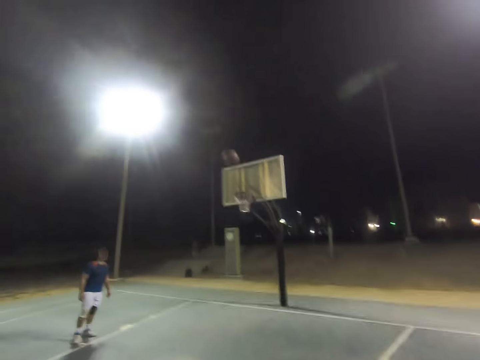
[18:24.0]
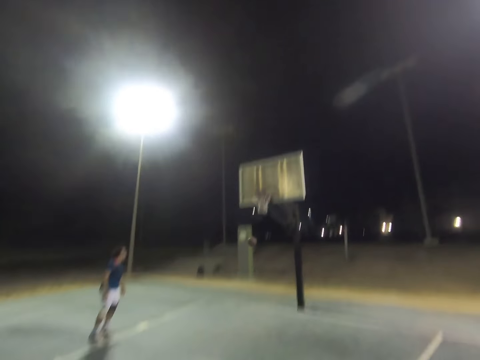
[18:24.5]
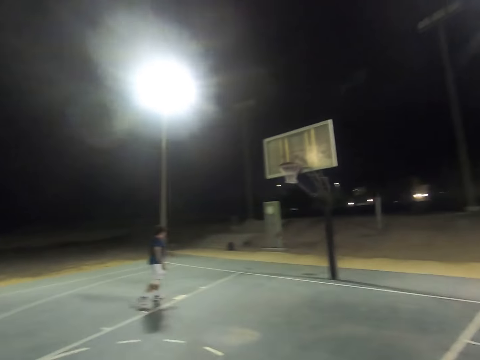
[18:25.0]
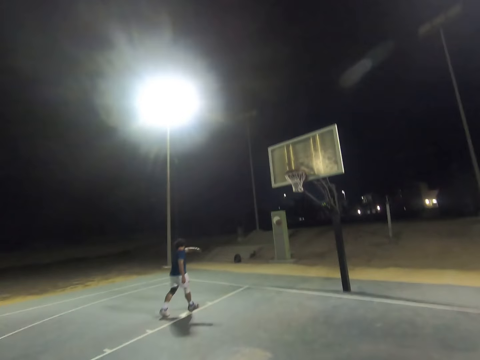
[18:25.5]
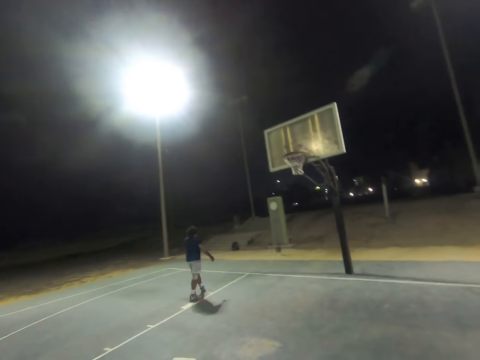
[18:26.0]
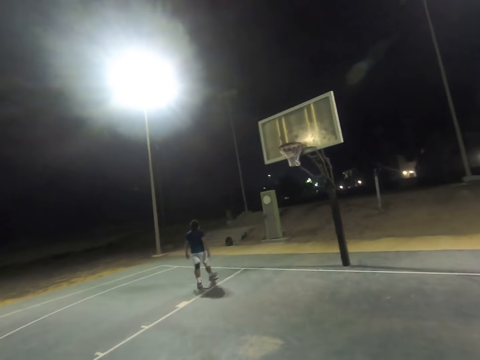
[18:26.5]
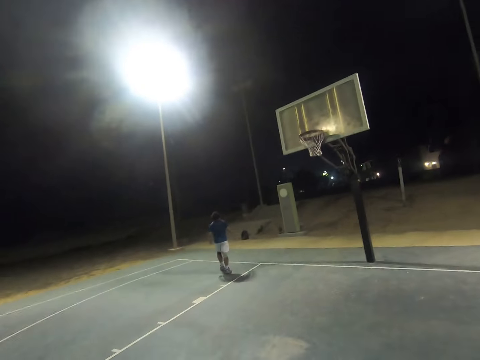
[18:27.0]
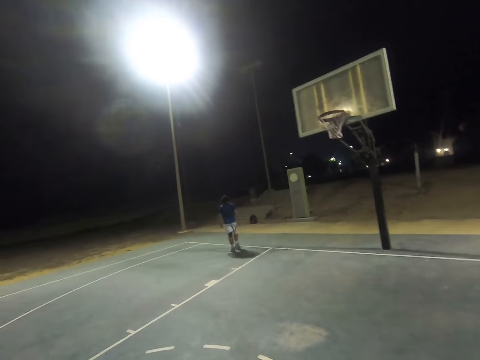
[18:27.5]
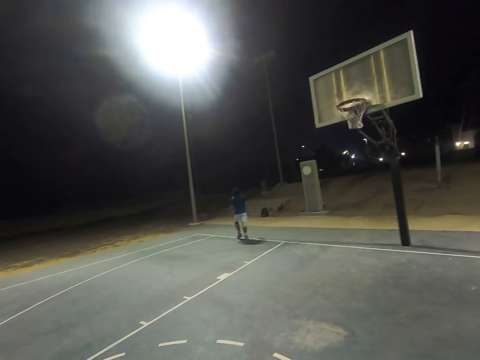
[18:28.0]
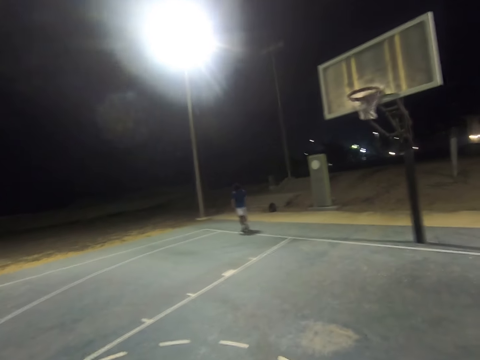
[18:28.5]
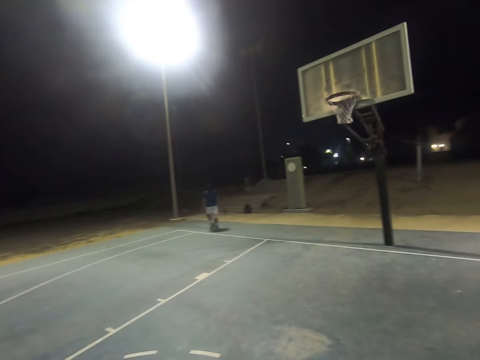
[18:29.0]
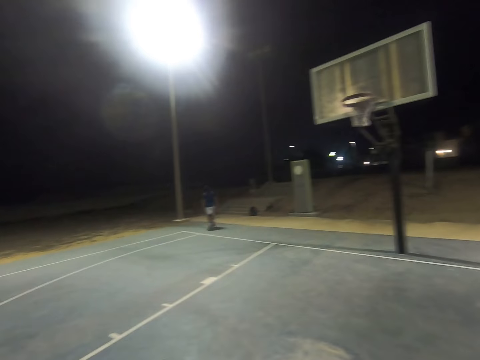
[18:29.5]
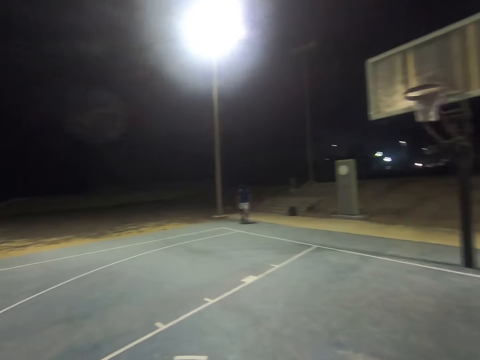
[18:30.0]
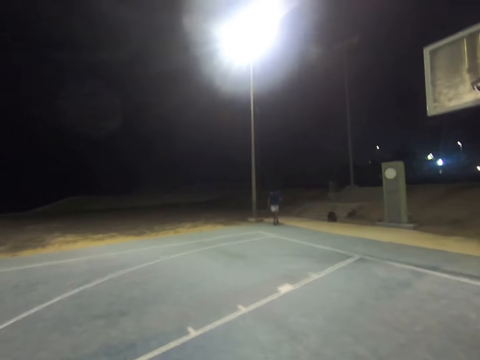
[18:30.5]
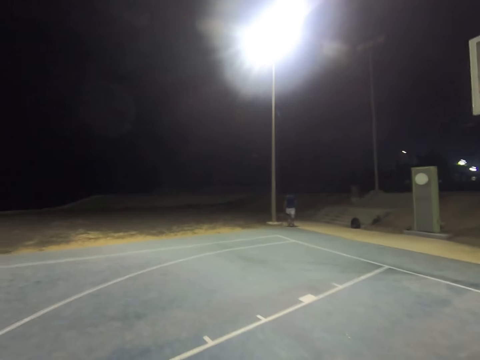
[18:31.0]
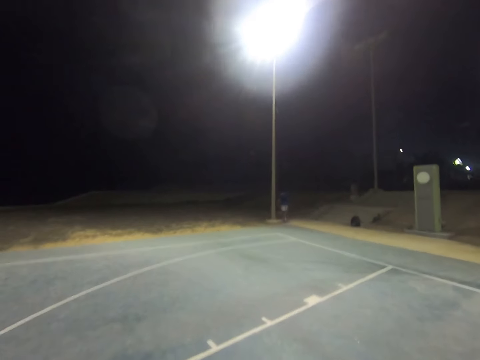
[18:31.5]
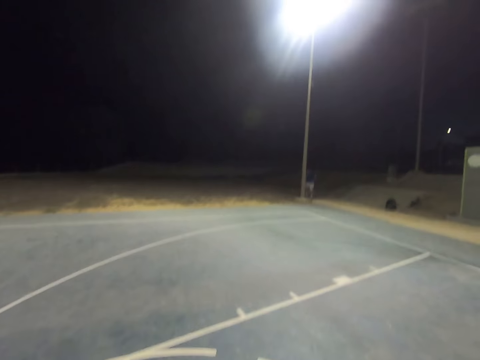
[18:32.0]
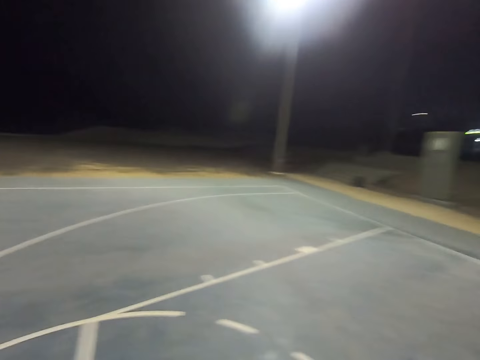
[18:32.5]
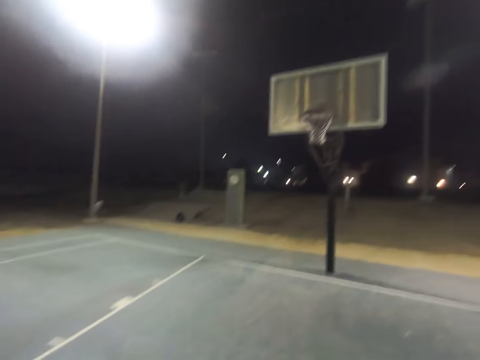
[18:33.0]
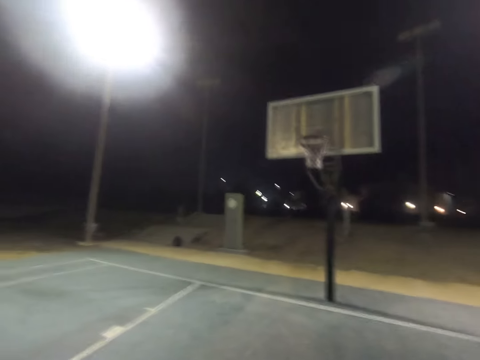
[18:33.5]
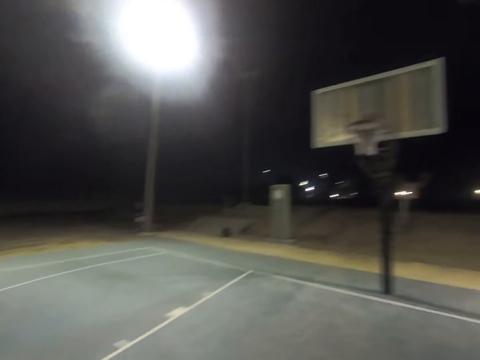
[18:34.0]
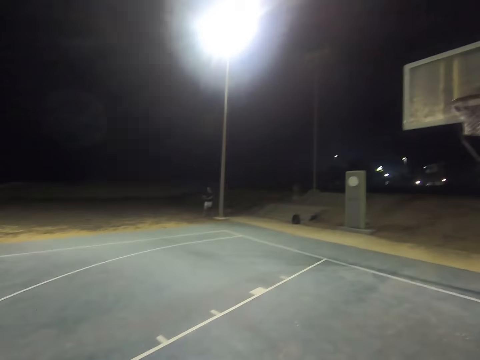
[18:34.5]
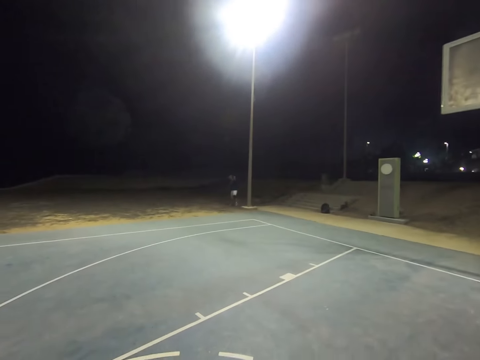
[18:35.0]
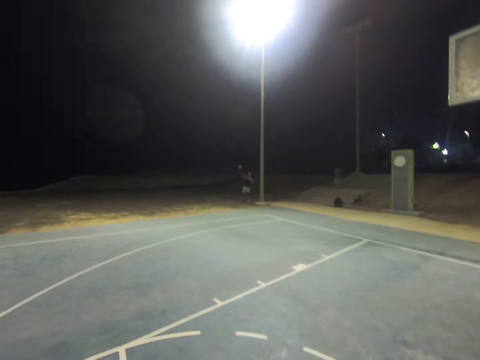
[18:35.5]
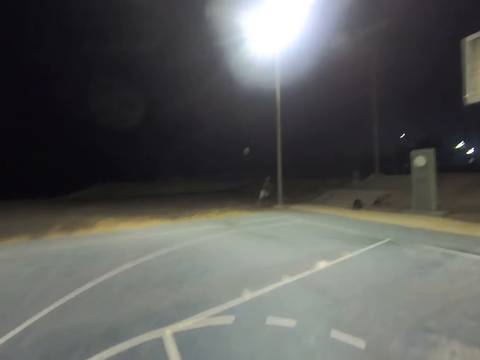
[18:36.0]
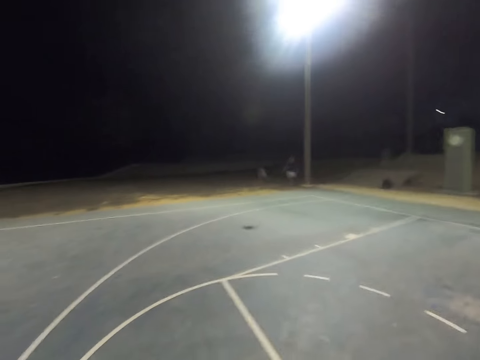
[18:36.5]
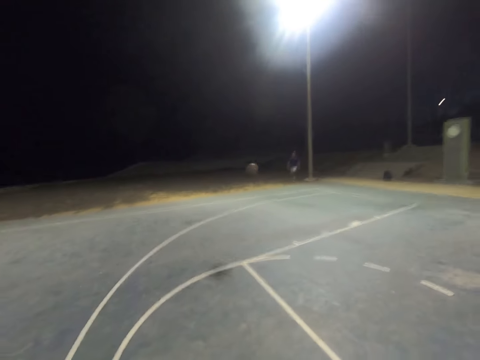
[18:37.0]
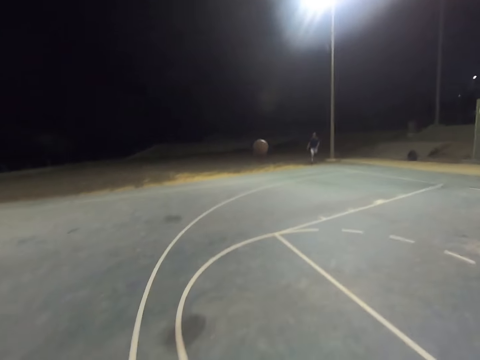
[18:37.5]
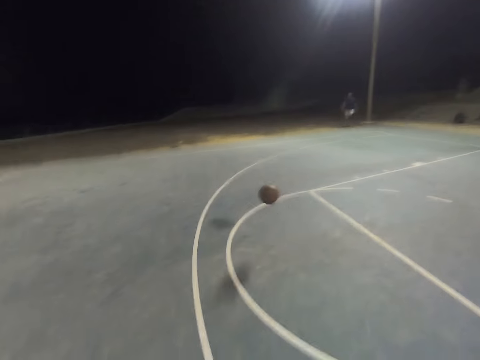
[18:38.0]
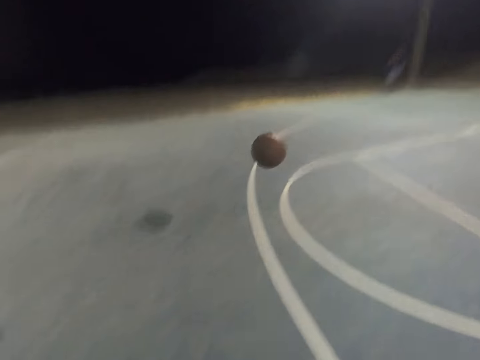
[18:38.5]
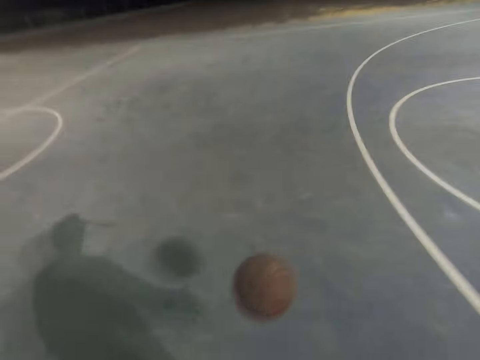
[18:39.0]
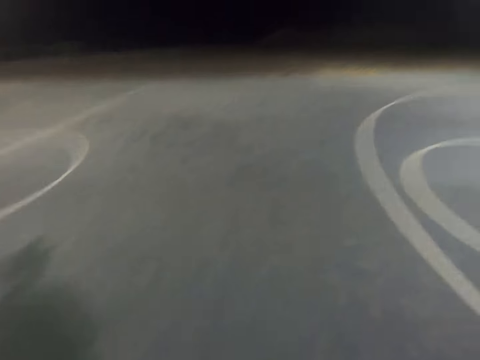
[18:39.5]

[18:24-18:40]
The camera wearer throws the ball to the hoop. A person throws the ball to the camera wearer.

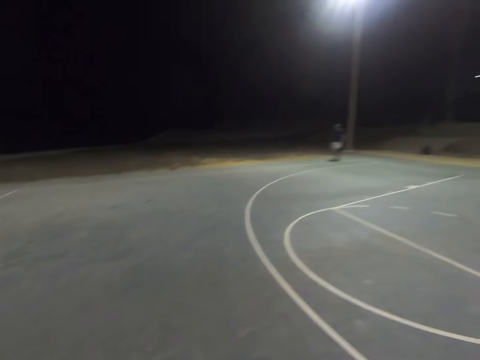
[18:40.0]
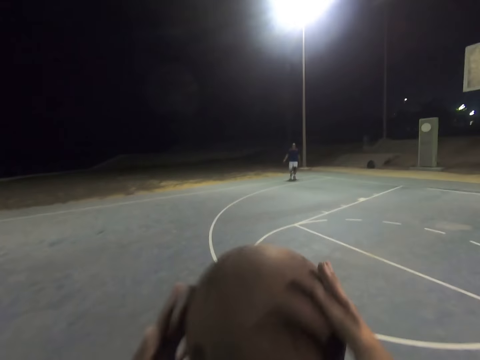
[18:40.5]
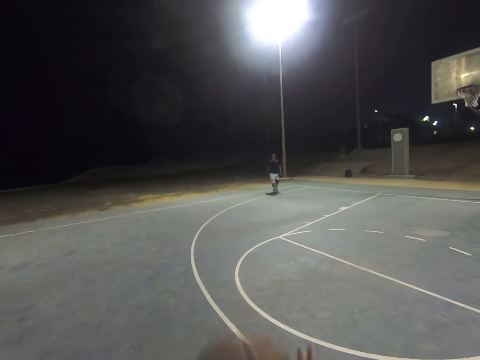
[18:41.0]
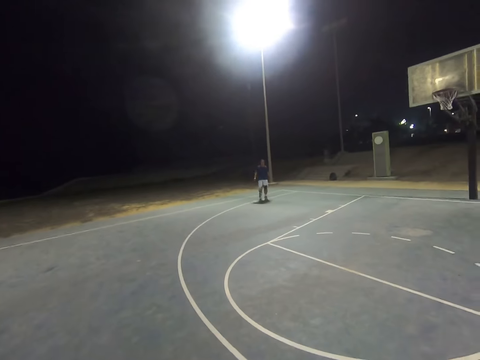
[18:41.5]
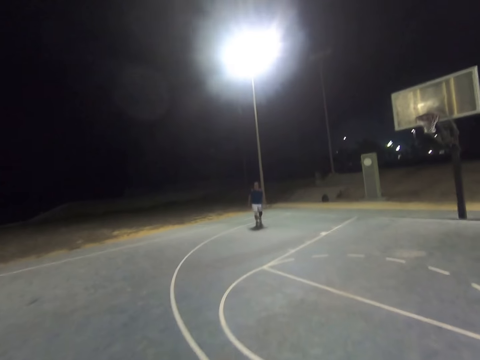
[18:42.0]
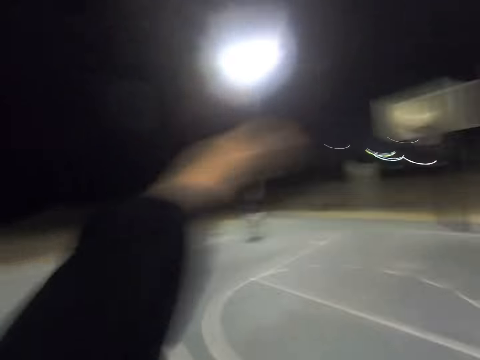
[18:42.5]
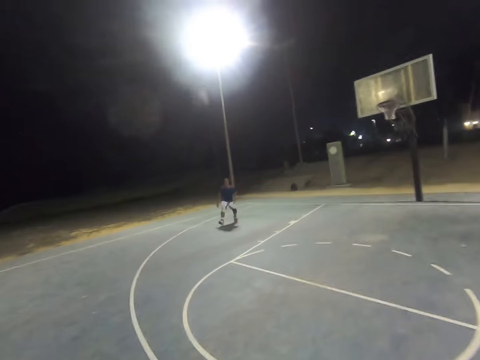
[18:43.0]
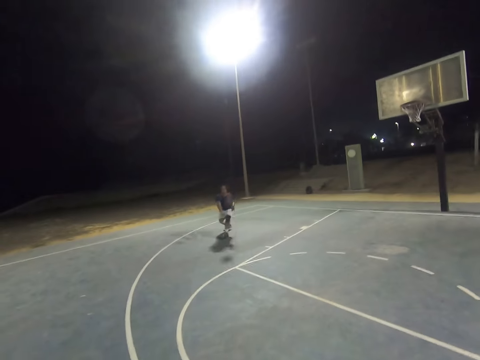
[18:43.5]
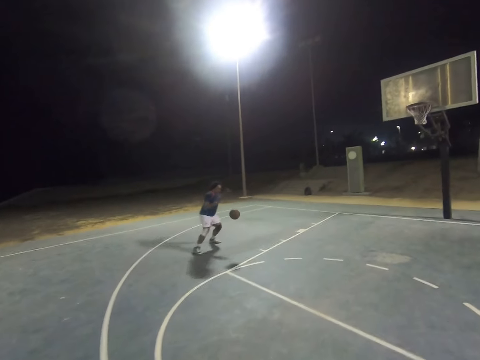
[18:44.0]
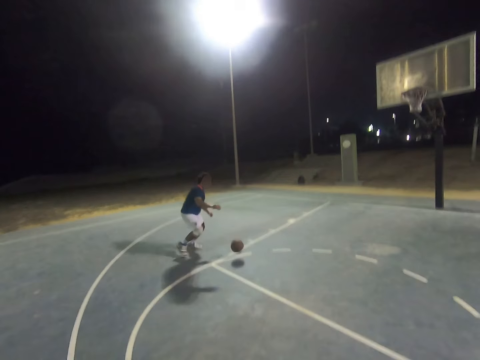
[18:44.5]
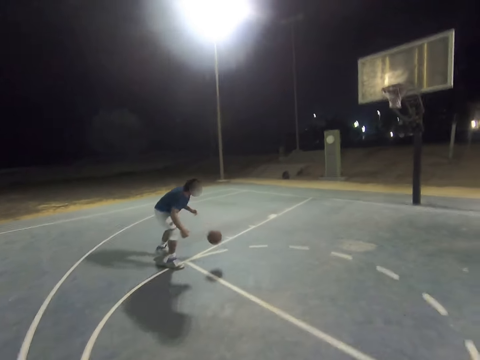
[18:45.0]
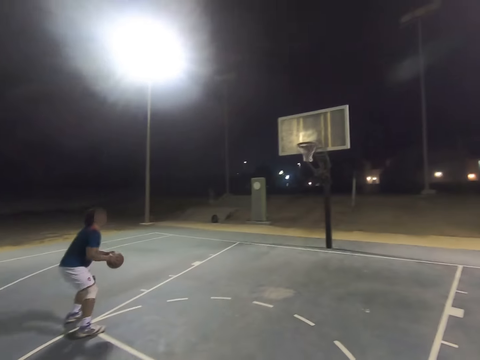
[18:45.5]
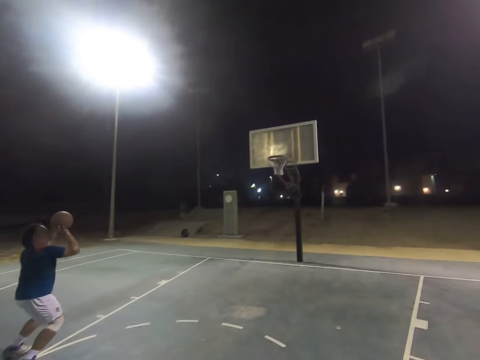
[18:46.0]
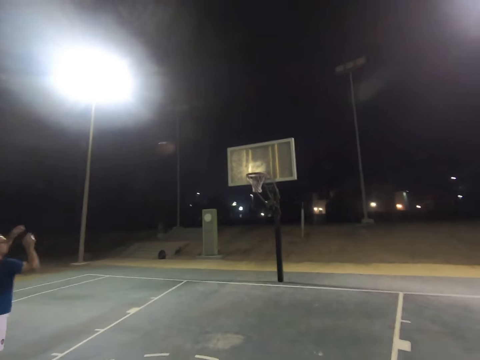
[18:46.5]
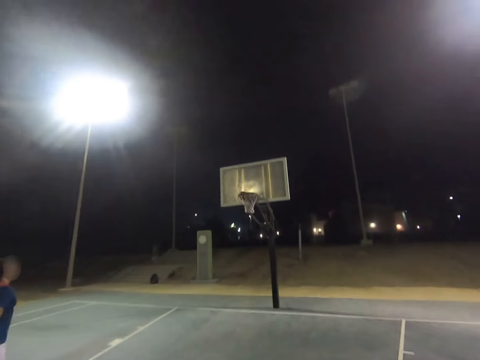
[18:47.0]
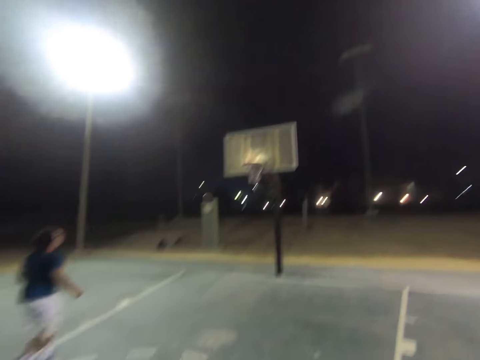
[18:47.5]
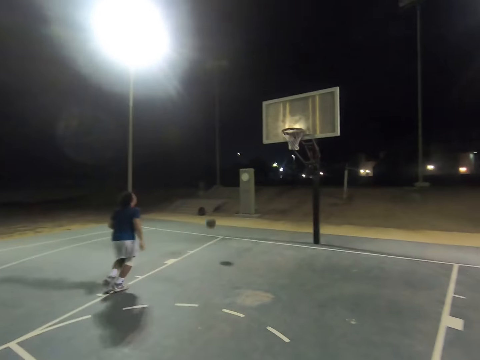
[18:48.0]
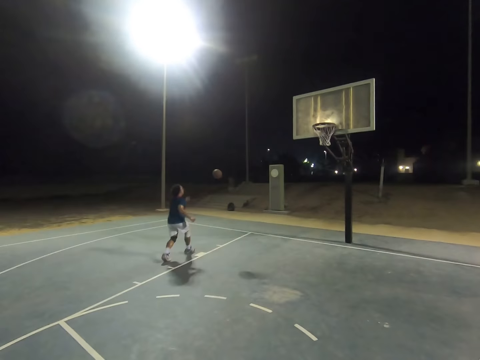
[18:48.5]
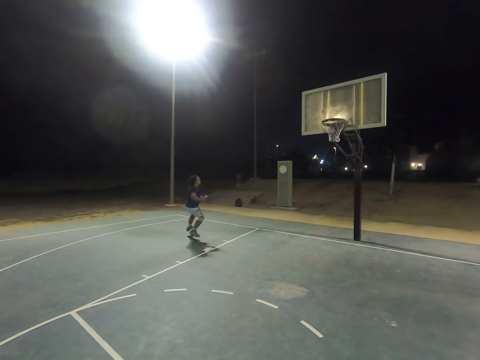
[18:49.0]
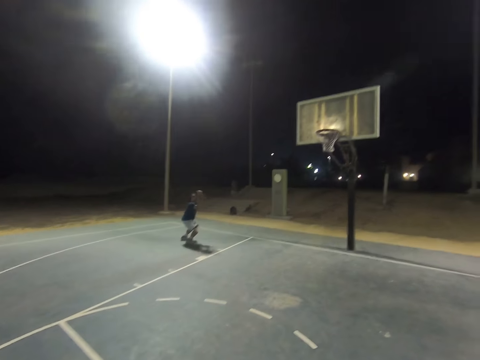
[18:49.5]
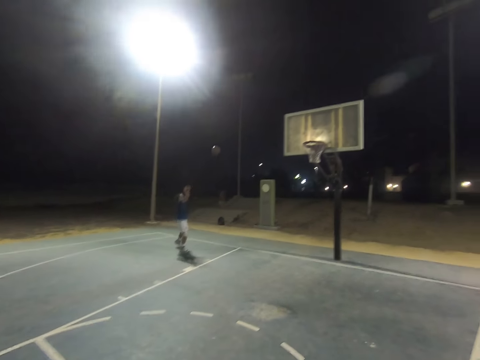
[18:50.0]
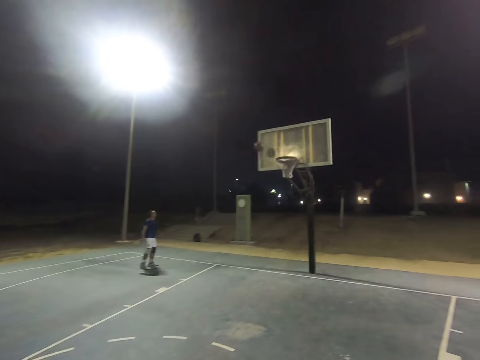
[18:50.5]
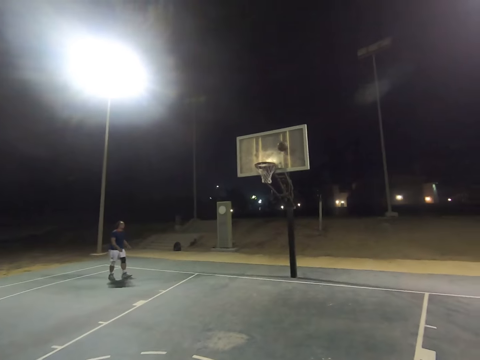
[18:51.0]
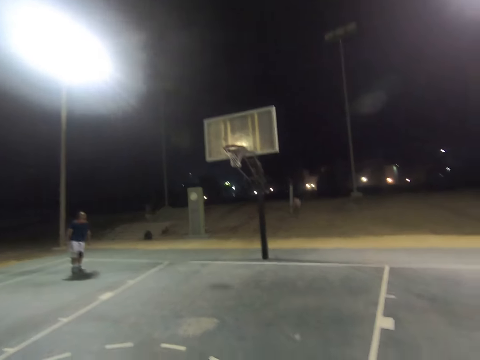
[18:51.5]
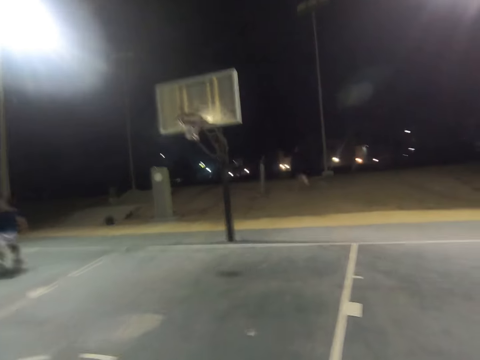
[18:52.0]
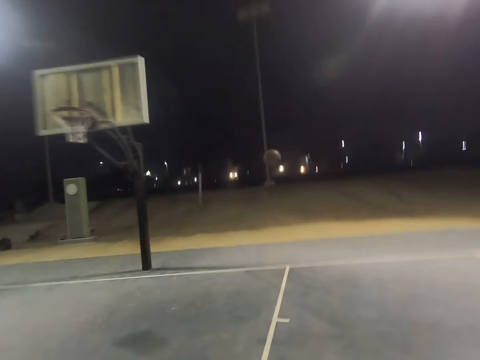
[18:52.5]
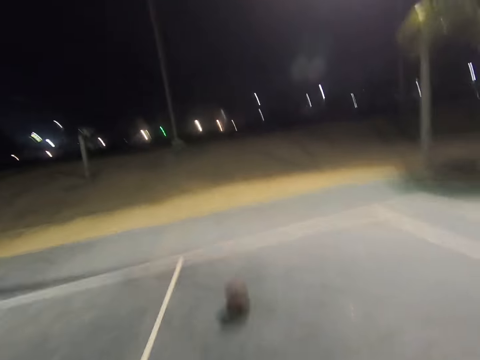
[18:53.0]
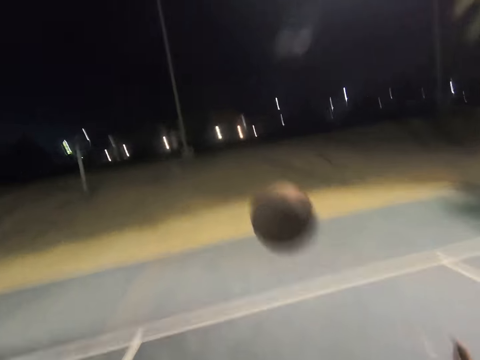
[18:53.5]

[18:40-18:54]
The camera wearer throws the ball to a person. The person throws the ball to the hoop, catches the ball, and throws the ball to the hoop.
